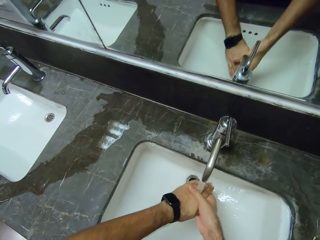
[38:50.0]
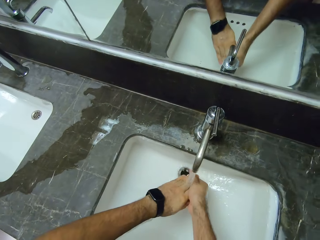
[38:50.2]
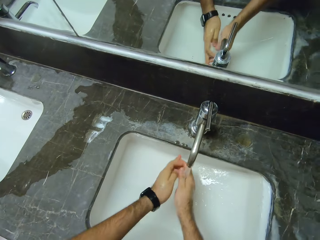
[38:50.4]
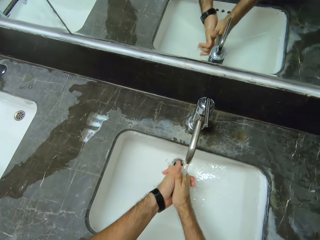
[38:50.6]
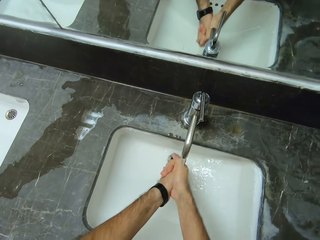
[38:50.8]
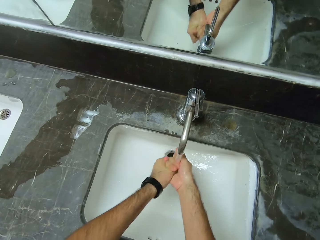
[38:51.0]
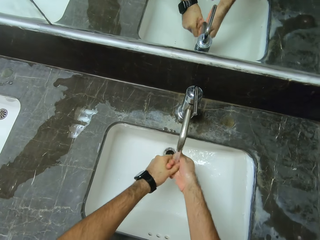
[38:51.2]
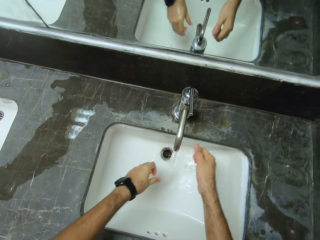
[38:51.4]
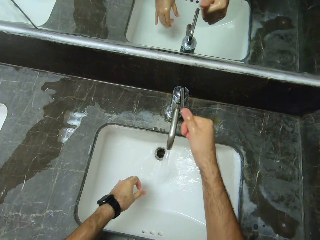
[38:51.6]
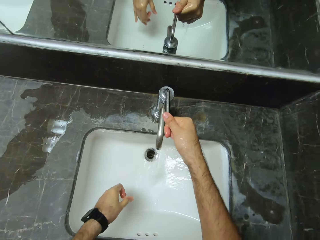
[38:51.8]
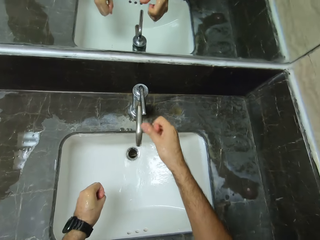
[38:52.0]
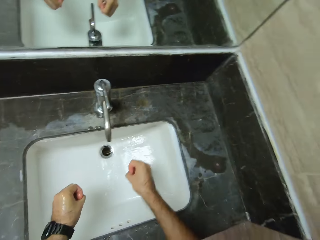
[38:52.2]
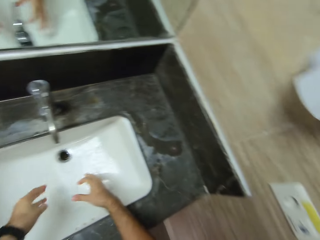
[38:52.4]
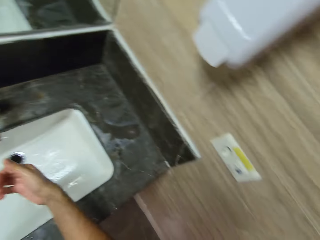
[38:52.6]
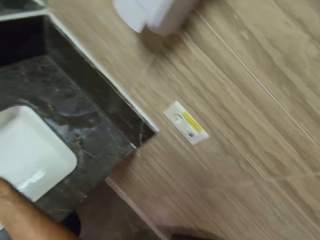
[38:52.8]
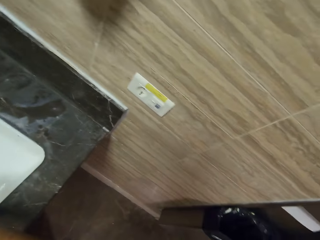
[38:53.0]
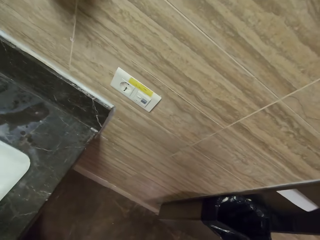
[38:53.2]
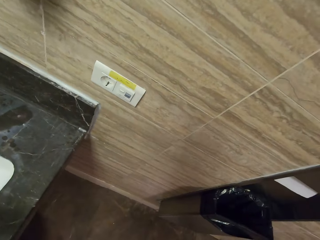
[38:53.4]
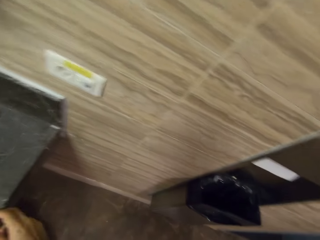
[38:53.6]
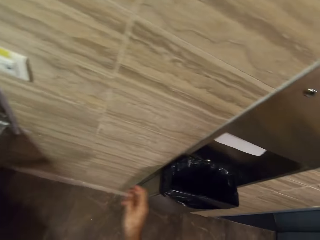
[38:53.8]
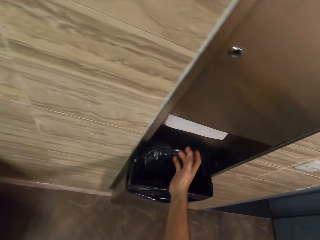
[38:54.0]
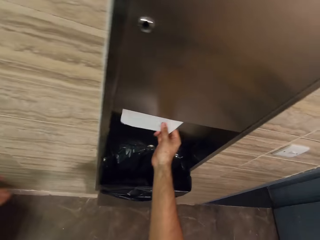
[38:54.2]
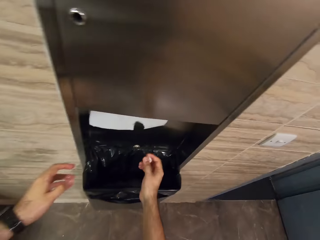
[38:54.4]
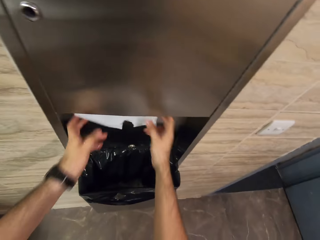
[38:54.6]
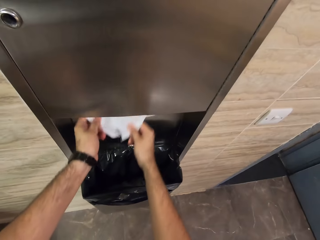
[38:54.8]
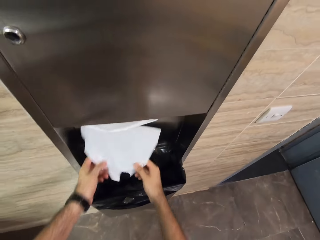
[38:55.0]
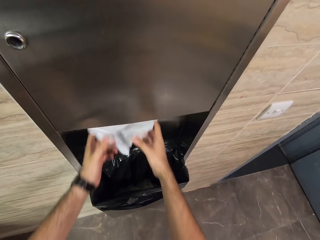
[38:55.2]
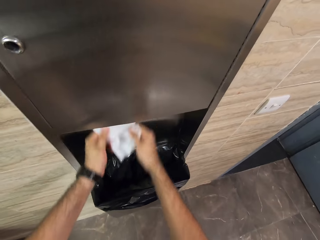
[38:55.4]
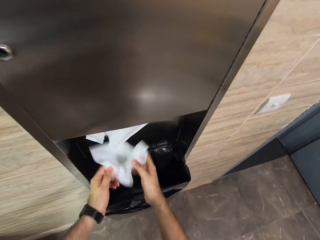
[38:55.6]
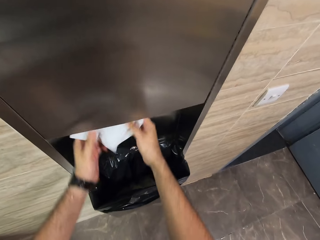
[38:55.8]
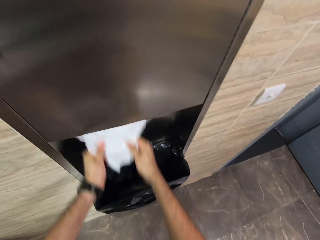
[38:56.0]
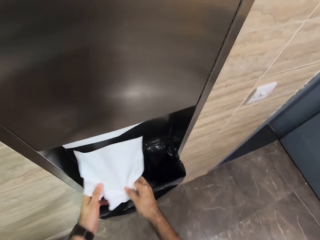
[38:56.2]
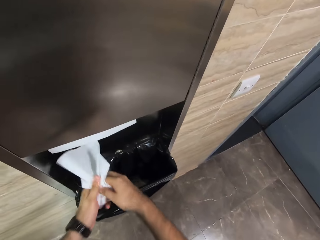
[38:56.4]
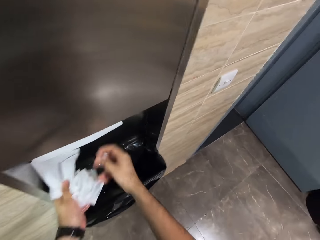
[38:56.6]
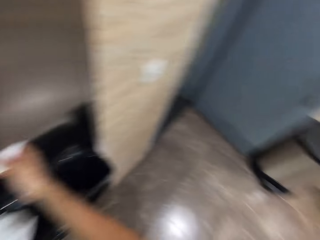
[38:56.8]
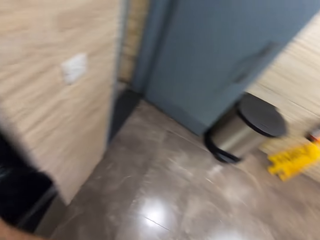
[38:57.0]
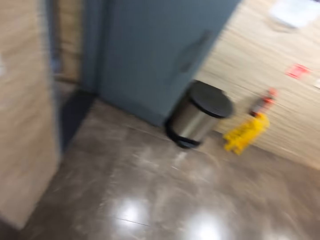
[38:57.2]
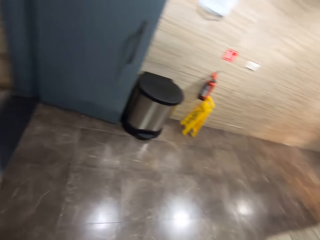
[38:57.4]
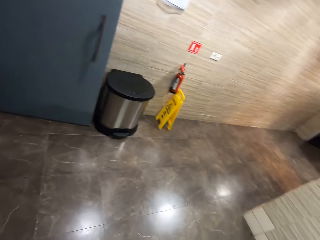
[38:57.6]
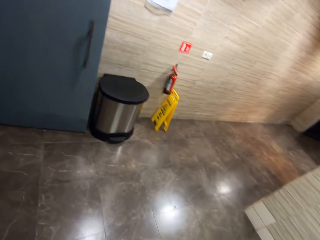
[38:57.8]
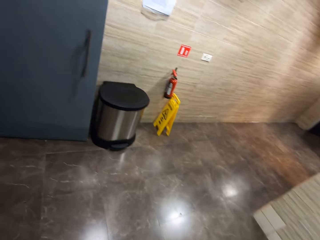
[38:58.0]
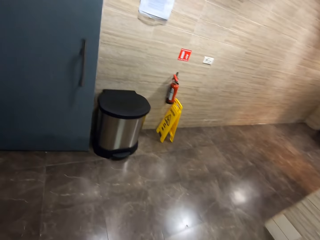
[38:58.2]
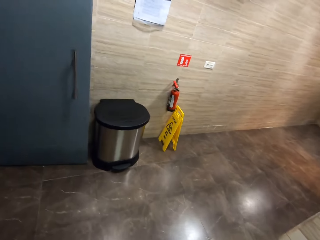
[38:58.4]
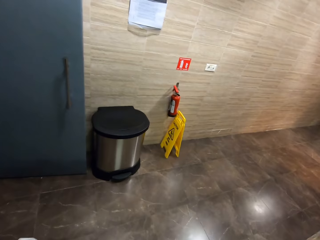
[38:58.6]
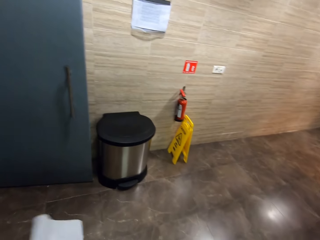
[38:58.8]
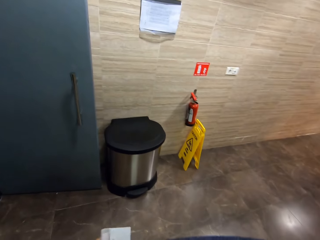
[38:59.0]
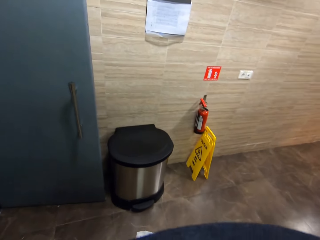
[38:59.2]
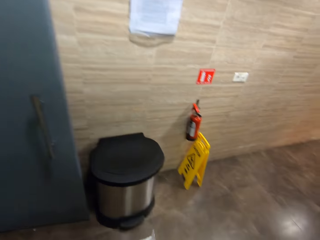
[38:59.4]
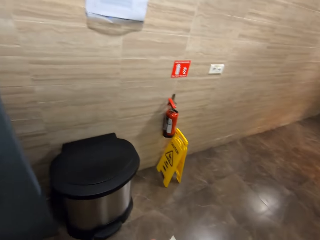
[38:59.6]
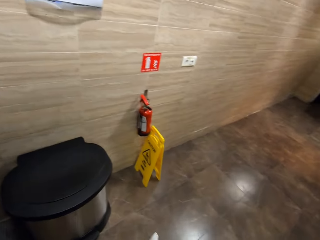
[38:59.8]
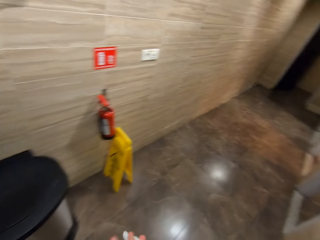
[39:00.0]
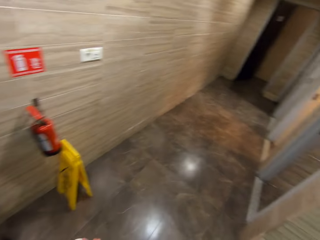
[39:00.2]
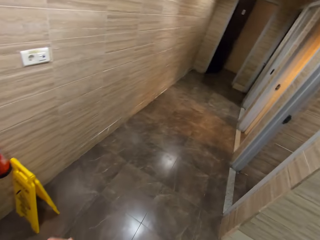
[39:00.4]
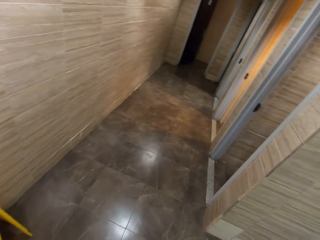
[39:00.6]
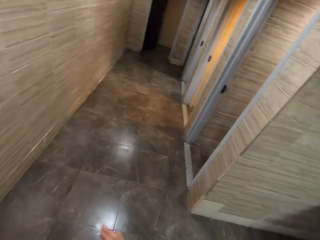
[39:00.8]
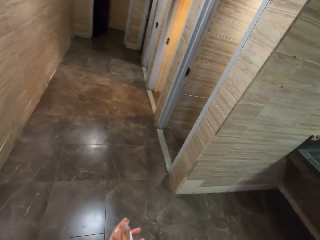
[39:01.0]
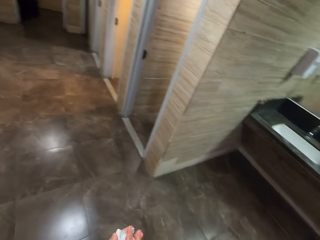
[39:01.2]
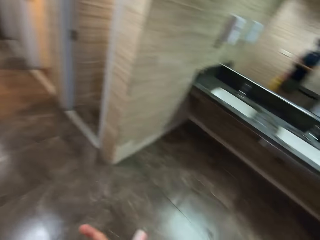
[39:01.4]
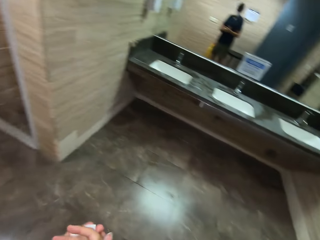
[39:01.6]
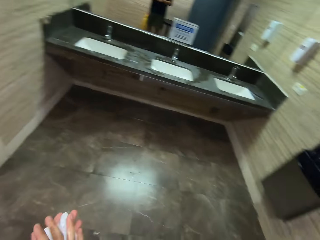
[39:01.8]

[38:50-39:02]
The camera wearer turns off the tap. They shake the hand in the sink. They reach out for tissue paper. They cut the hand serviette paper. They walk away from the washroom sink. They dry the hand with the paper.

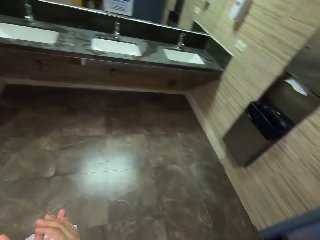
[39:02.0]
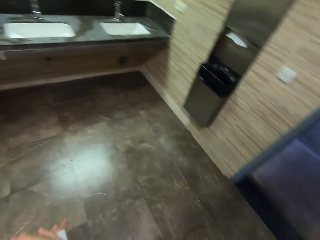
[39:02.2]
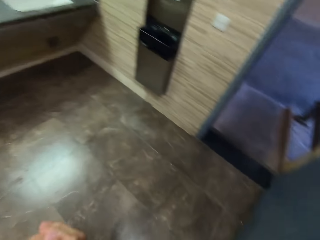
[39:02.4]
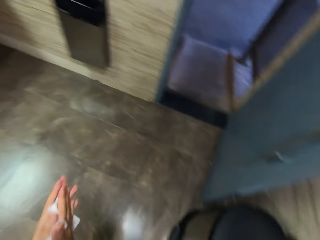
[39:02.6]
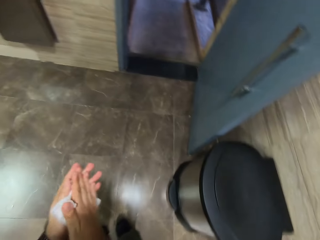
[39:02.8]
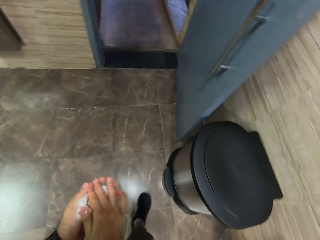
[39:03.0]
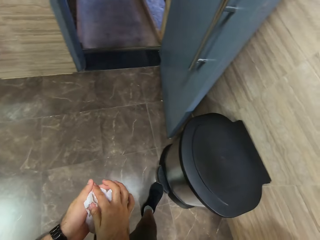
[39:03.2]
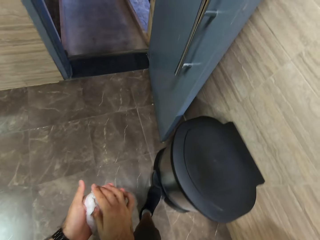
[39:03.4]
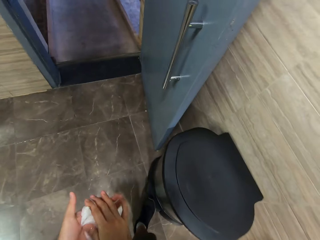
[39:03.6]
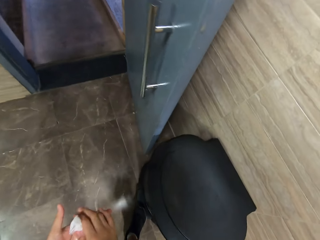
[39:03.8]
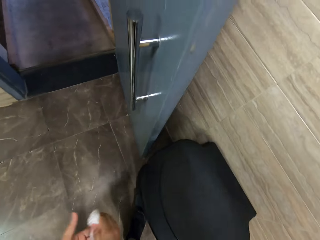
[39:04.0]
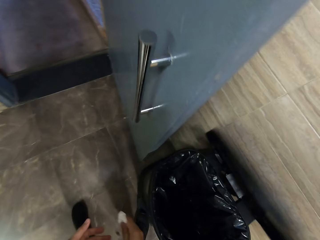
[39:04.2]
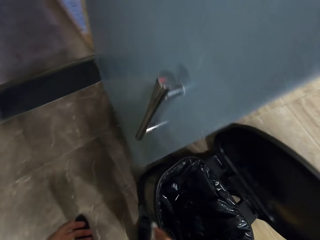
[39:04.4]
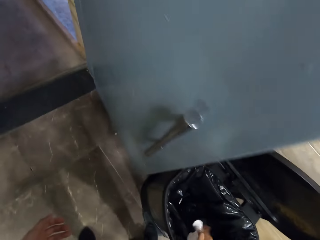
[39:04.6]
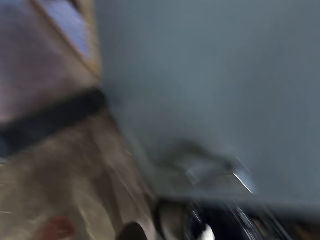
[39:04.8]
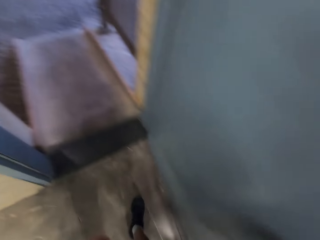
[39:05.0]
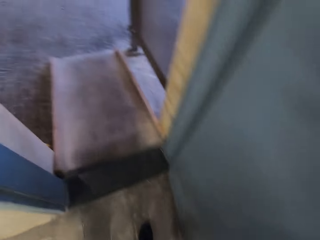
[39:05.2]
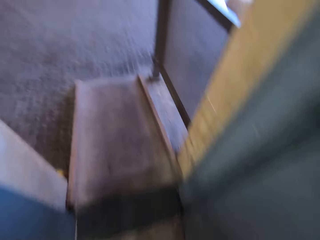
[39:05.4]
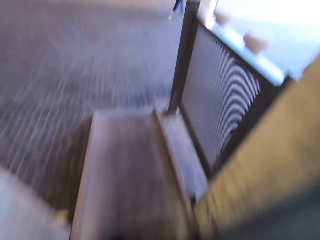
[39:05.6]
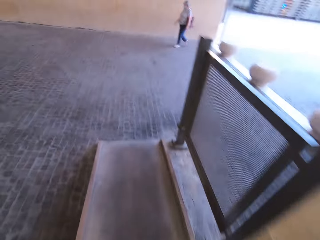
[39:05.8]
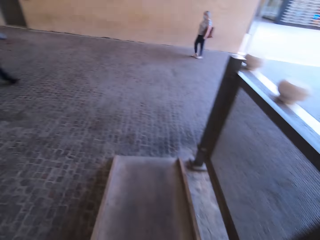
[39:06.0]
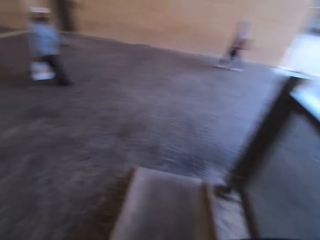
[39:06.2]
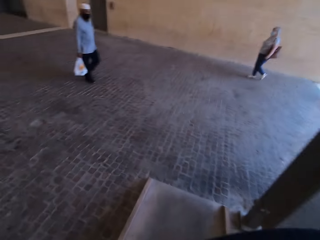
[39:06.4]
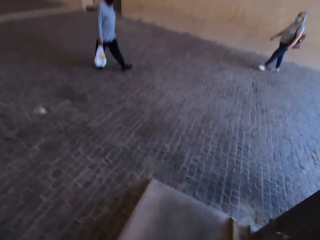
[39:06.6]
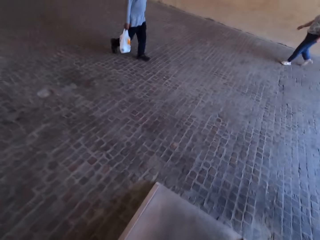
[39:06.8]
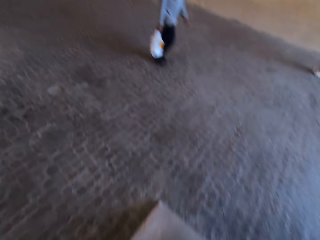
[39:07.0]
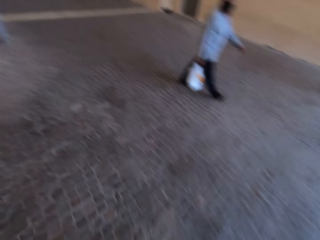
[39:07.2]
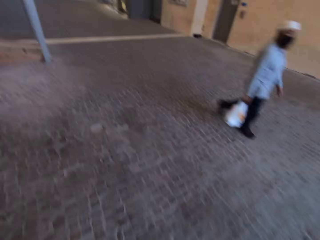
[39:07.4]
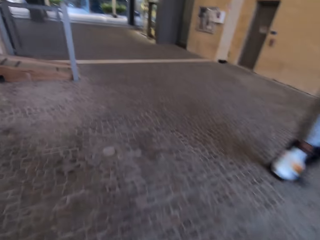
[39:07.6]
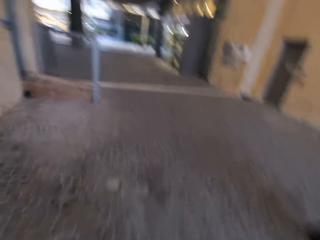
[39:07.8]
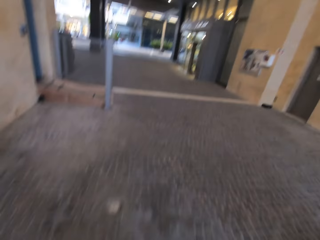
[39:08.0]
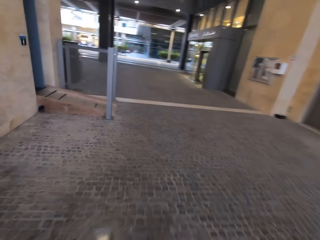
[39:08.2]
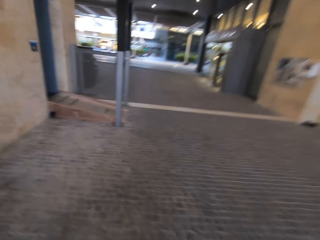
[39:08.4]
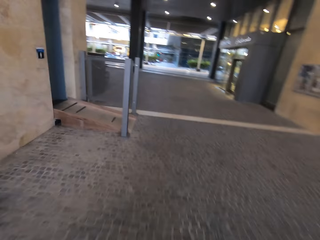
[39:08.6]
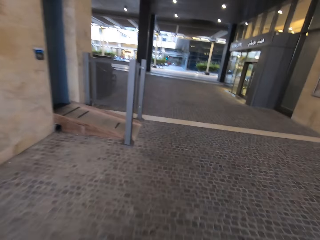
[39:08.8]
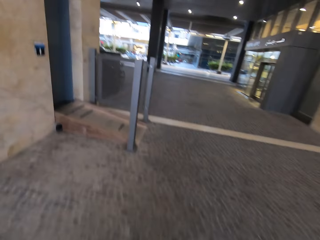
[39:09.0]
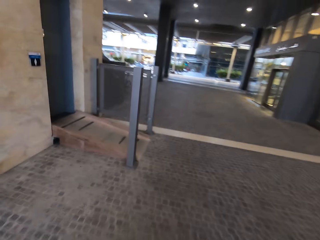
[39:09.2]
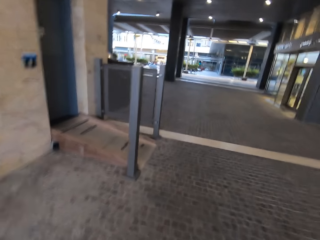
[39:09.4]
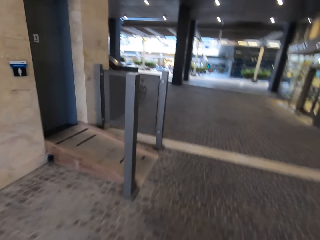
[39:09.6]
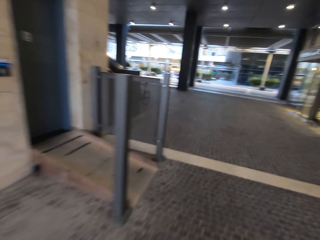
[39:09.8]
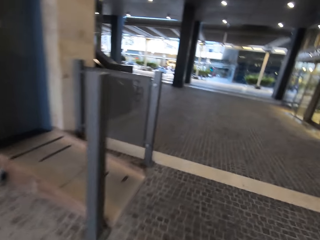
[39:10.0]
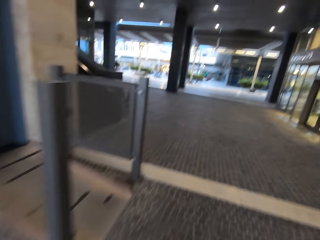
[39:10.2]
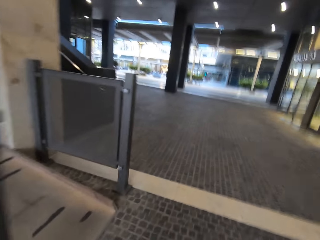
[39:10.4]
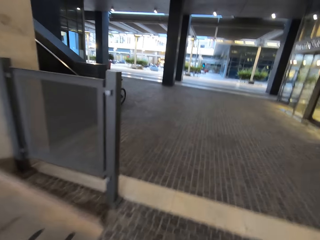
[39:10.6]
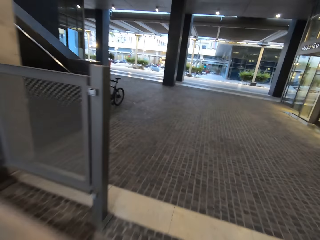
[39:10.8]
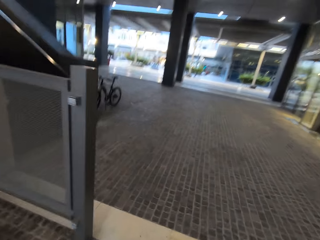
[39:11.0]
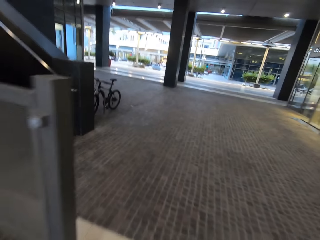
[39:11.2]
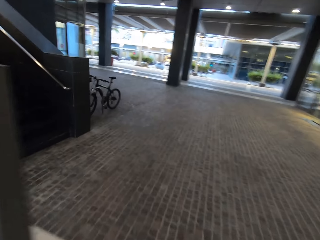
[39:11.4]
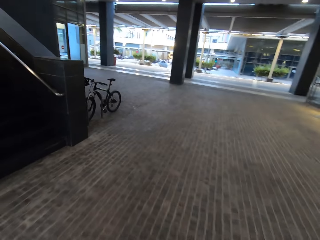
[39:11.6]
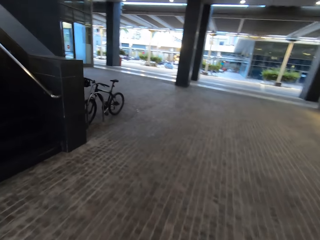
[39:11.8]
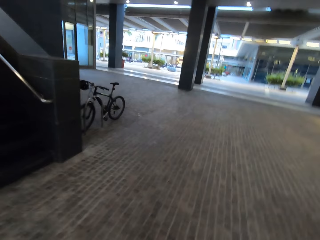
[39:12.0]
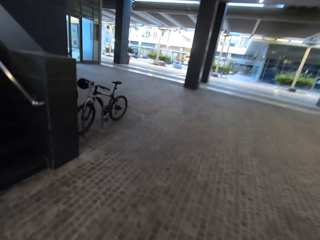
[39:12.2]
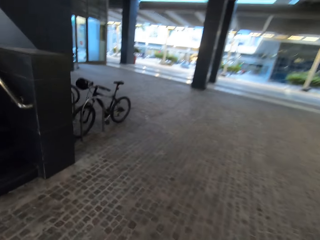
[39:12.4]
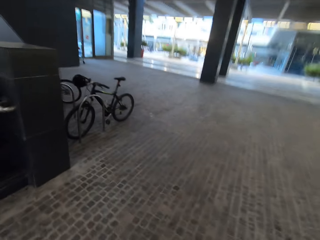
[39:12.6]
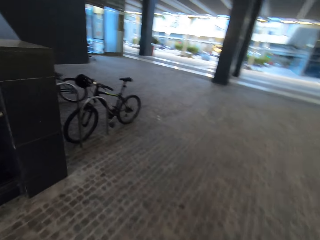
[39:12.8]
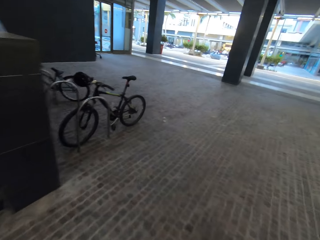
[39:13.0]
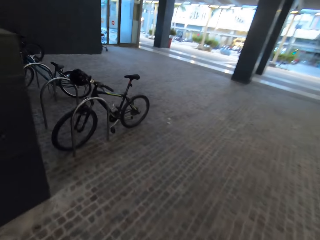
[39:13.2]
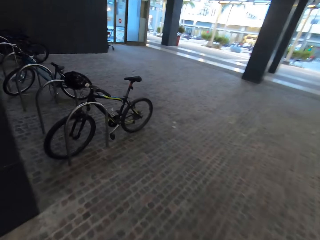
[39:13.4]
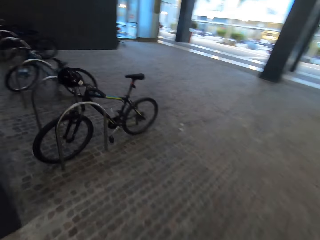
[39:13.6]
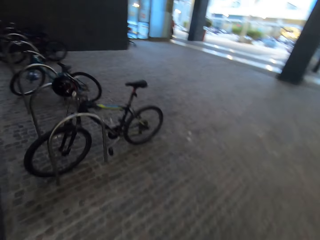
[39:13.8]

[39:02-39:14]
The camera wearer makes a circular turn. They open the trash bin, put the paper in the trash bin and walk out of the washrooms. A person walks to the exit. Another person walks to the room. The camera wearer walks.
